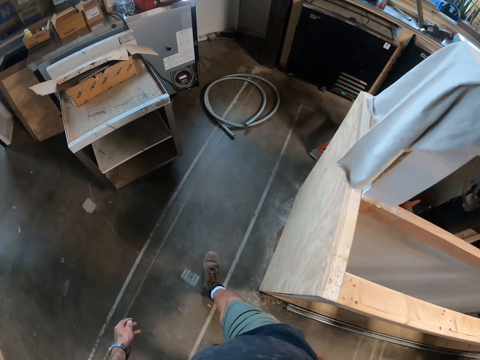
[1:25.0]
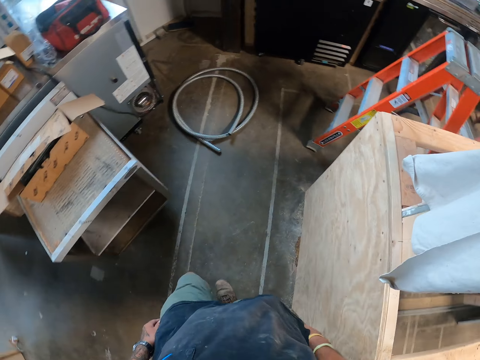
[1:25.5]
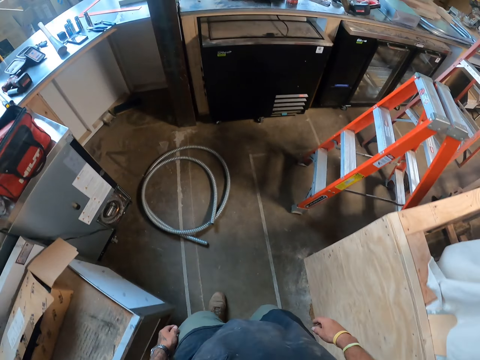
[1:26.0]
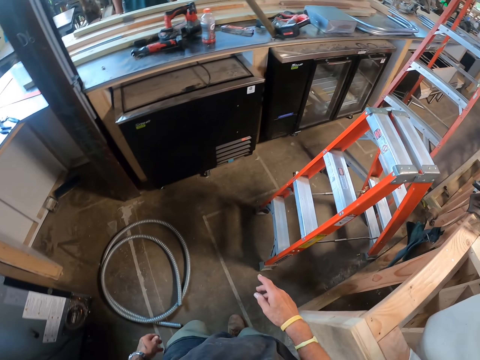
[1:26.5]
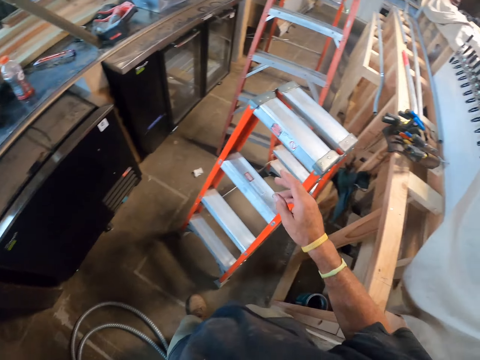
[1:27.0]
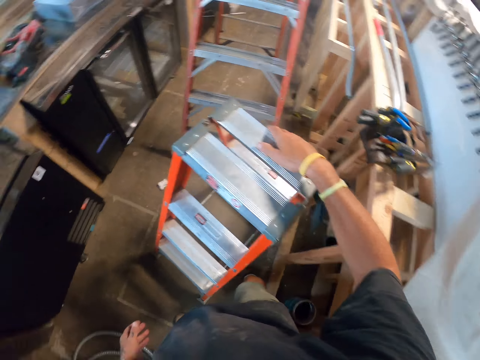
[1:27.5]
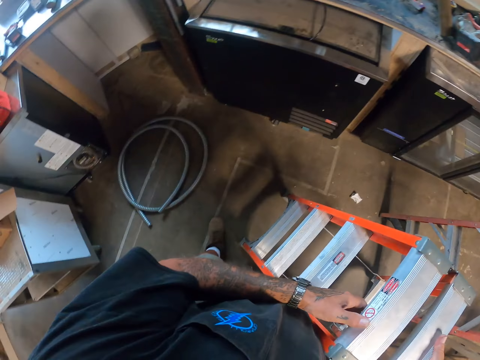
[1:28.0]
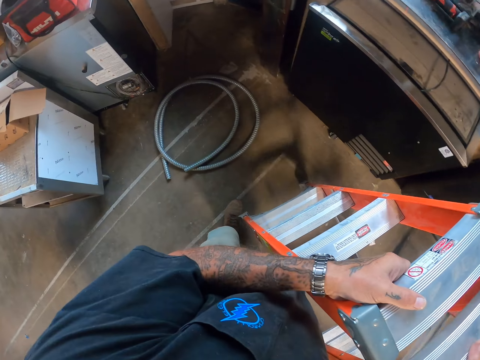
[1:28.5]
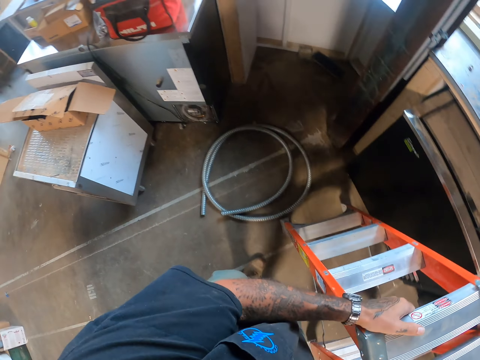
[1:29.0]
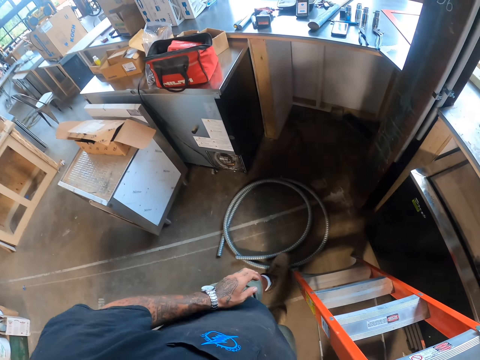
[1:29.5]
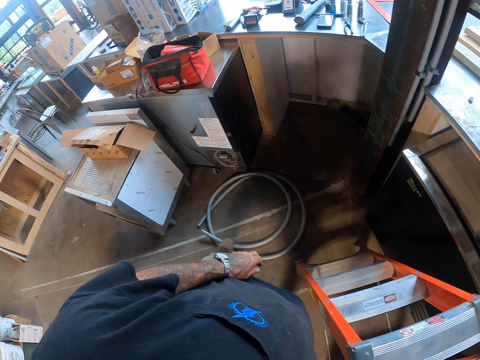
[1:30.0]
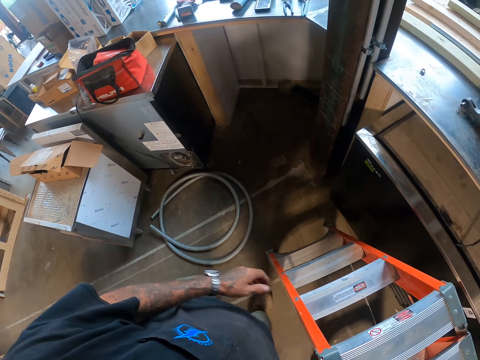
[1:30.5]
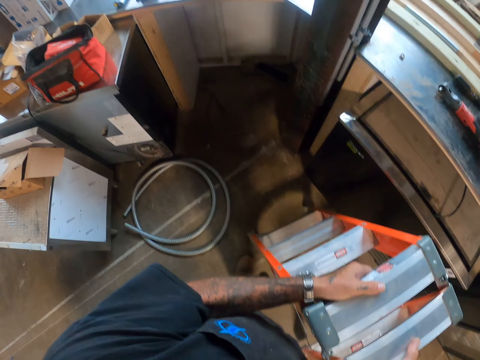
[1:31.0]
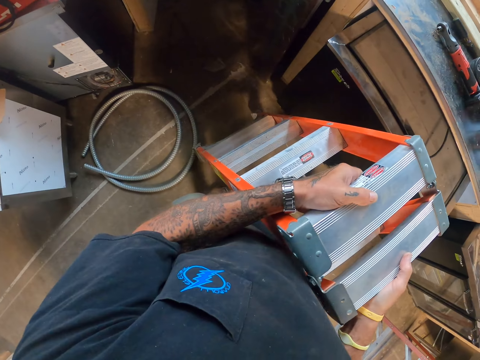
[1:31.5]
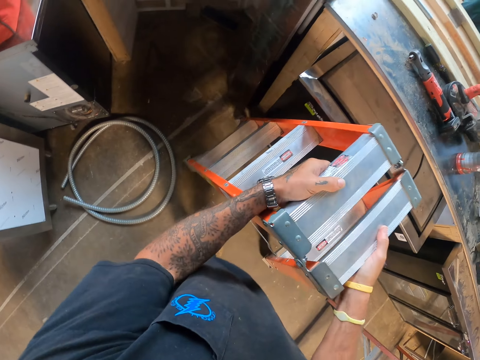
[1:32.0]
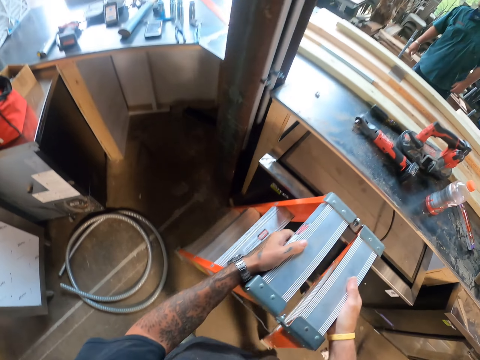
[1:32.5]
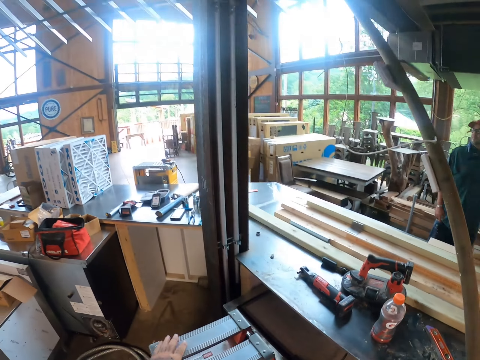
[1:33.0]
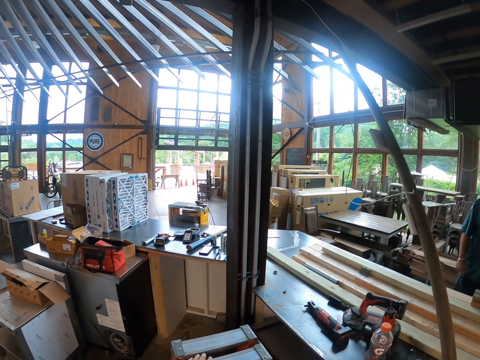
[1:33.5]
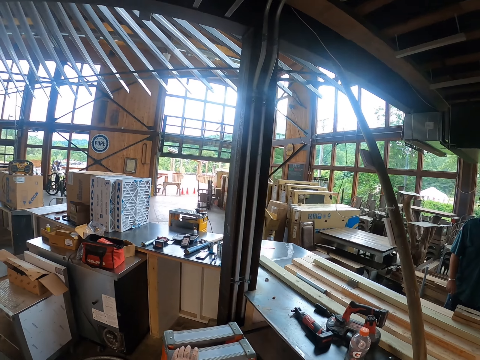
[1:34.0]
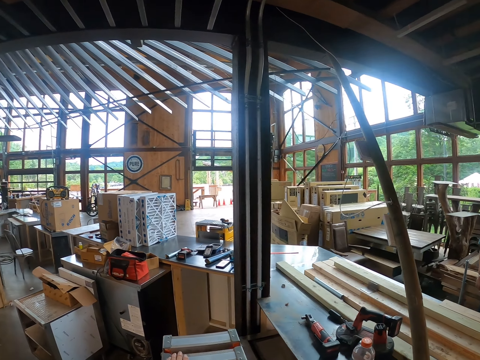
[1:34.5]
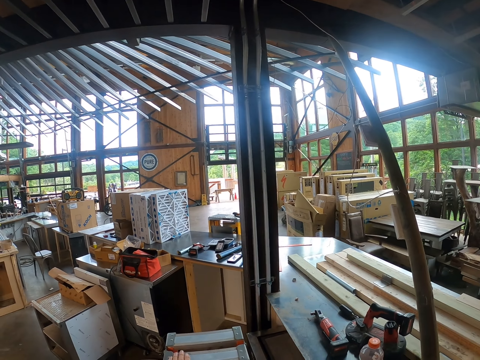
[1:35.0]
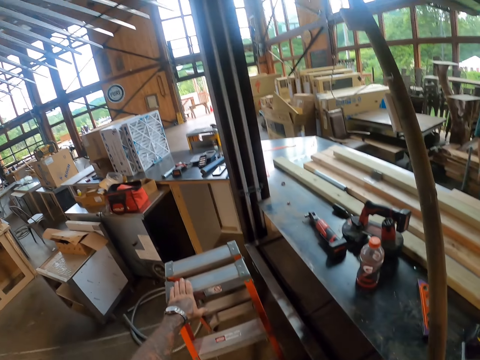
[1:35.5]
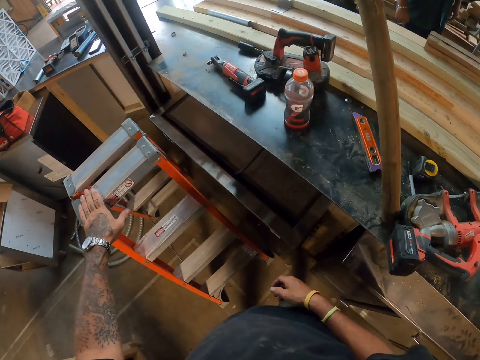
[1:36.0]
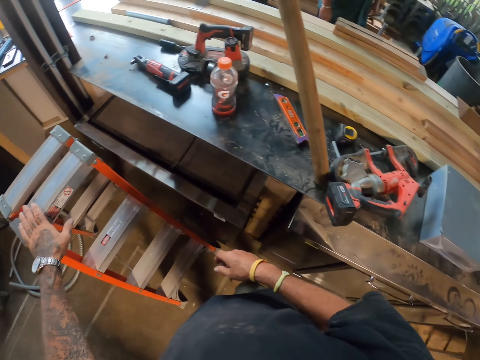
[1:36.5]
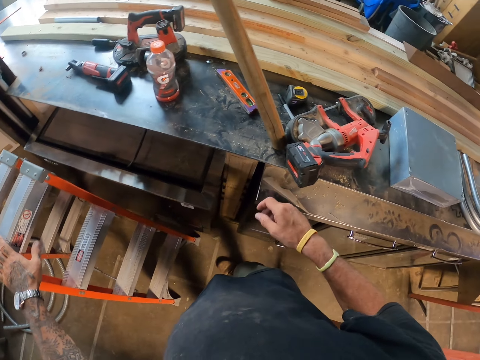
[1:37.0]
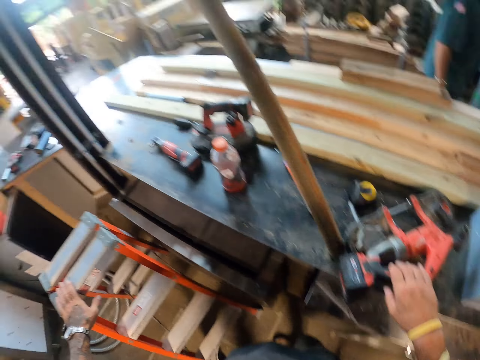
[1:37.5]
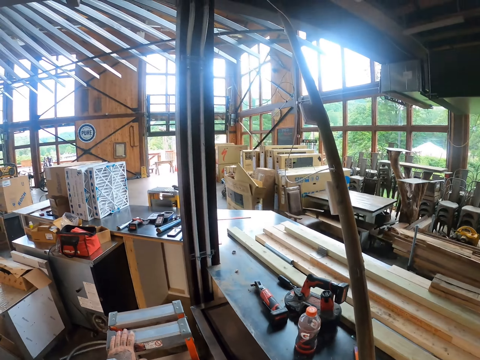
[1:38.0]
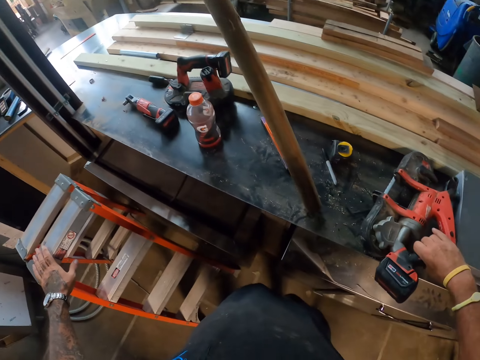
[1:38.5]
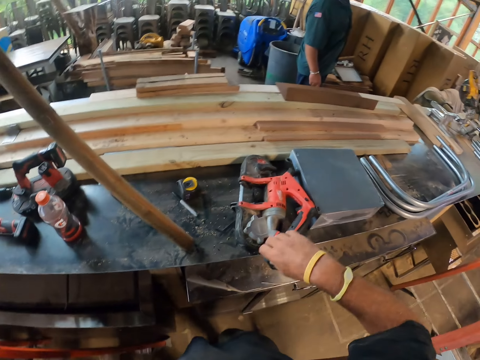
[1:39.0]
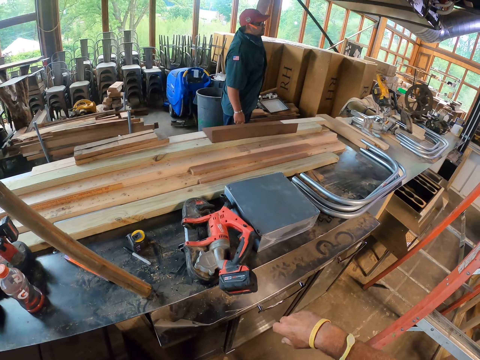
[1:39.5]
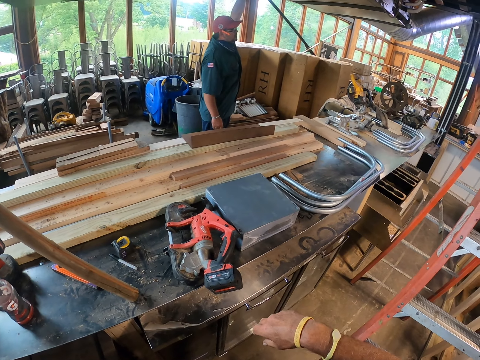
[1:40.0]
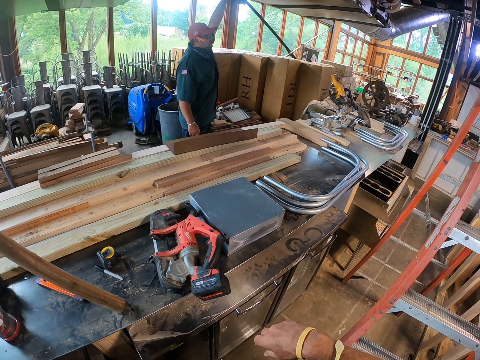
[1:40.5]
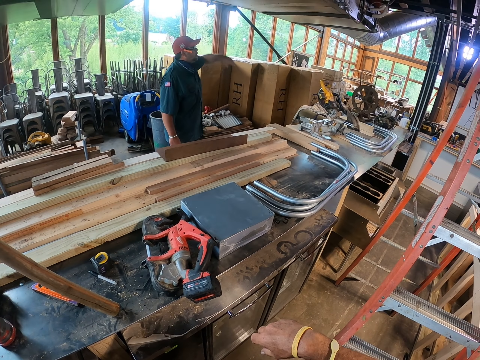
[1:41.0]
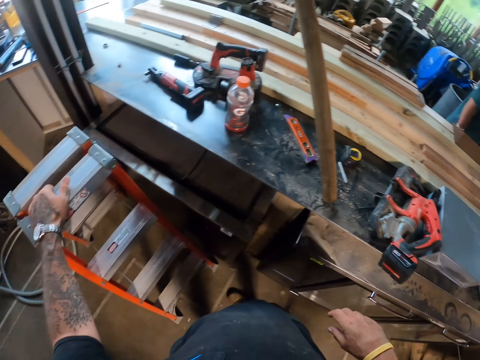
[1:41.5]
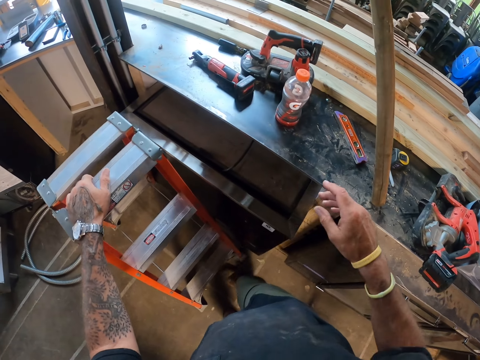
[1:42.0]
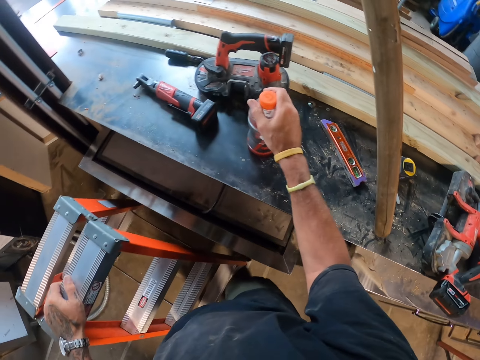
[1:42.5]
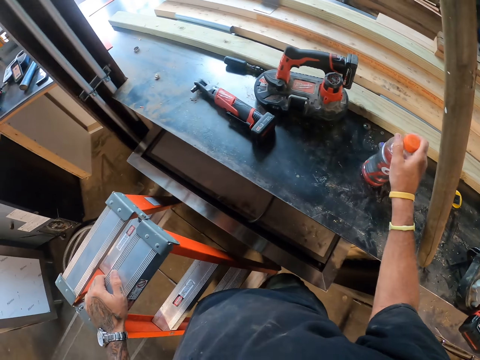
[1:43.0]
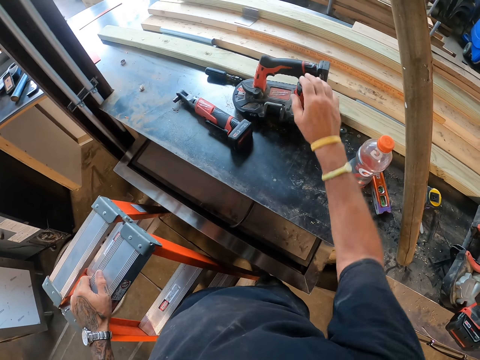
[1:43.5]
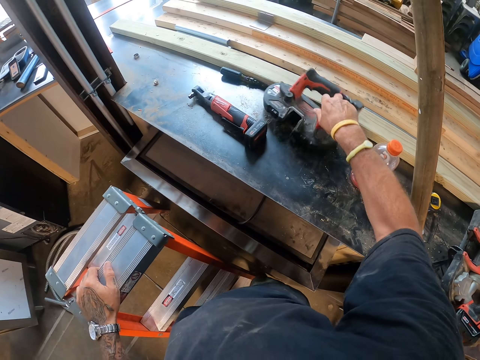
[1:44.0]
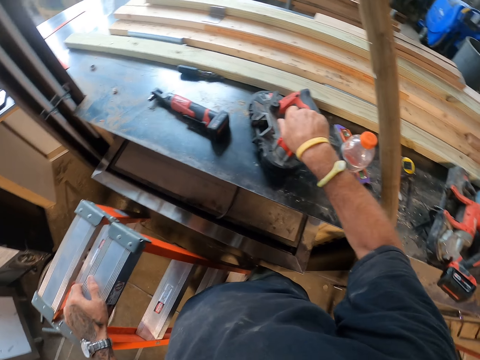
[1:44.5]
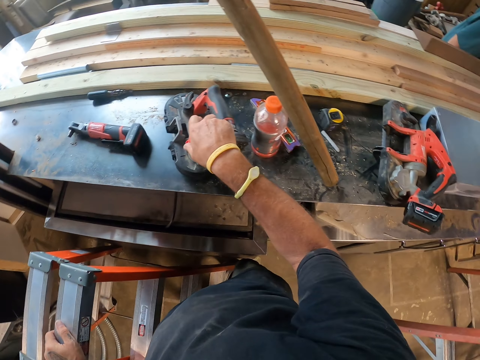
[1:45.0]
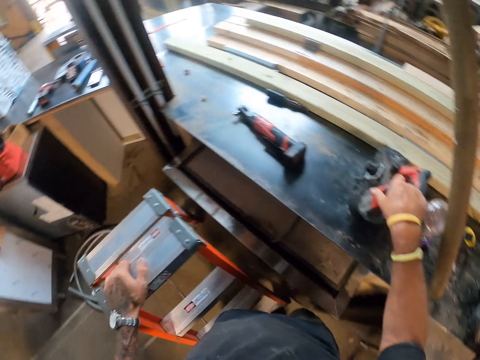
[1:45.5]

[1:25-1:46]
The camera wearer moves the ladder. They lift up the ladder. They push the pipe with the foot. They lift up the ladder. A man stands in the warehouse. The camera wearer holds the ladder. They pick up the push gun. The man holds something. The camera wearer moves the bottle across the table. They move the smoother across the table.

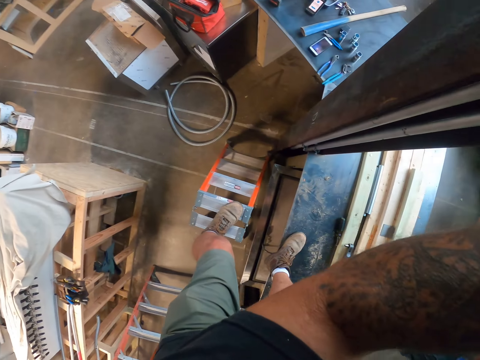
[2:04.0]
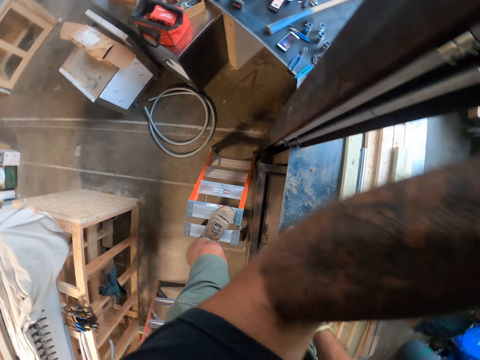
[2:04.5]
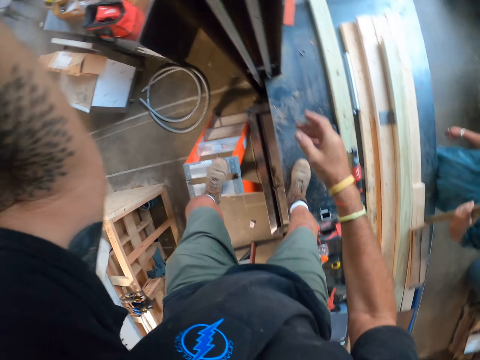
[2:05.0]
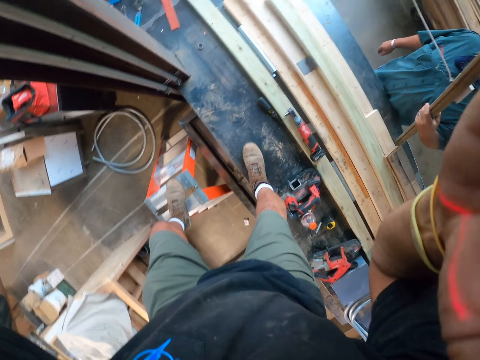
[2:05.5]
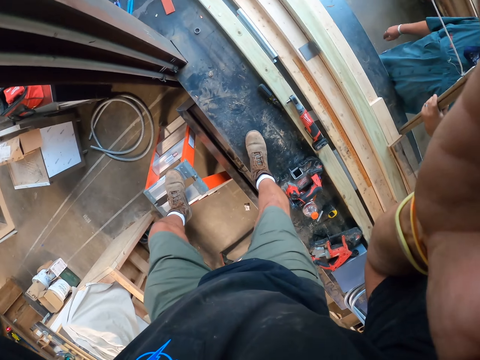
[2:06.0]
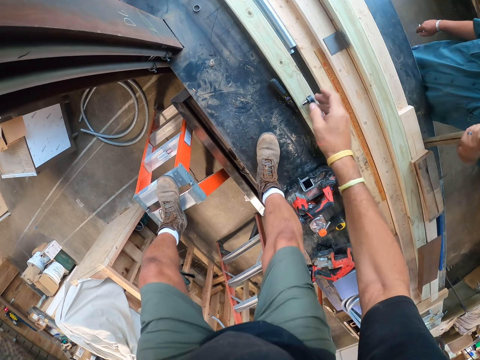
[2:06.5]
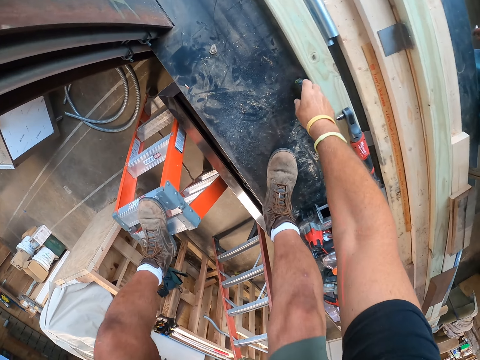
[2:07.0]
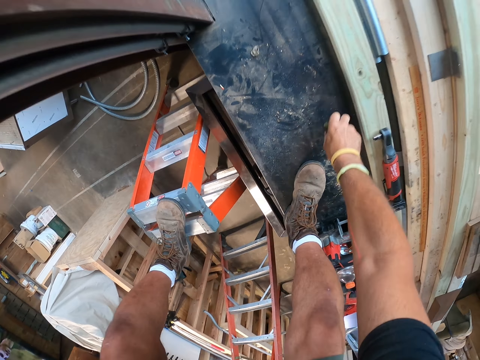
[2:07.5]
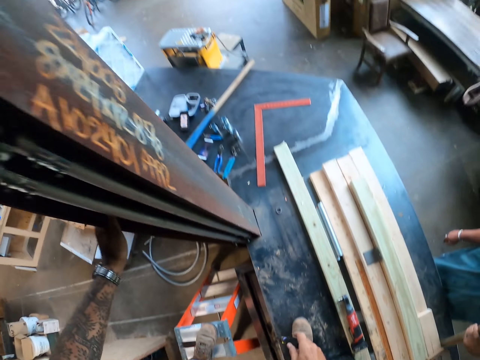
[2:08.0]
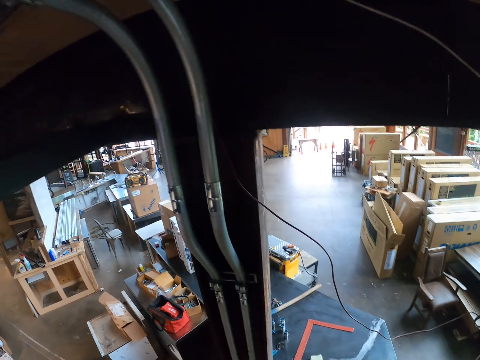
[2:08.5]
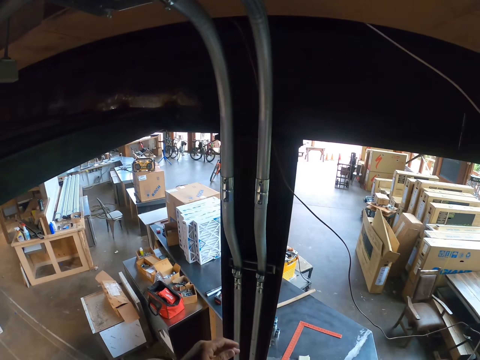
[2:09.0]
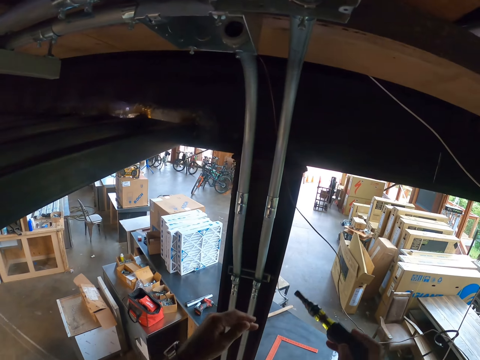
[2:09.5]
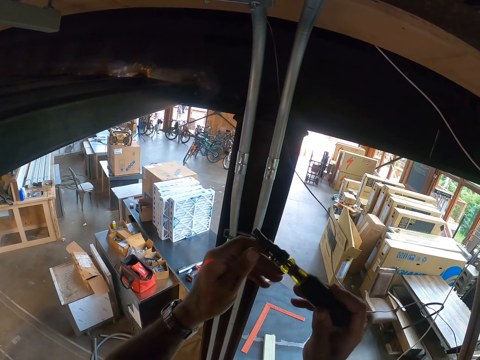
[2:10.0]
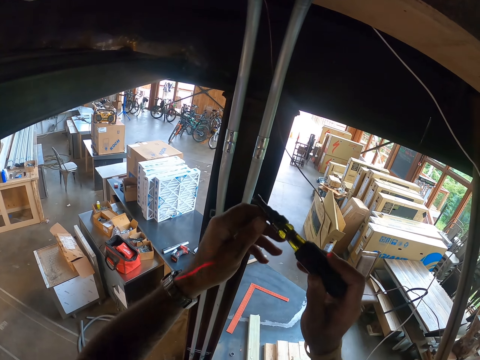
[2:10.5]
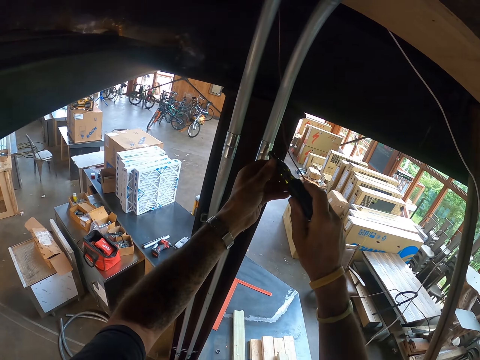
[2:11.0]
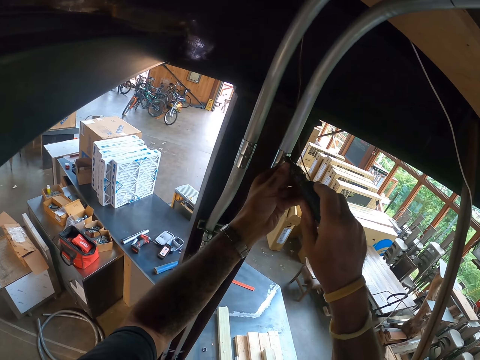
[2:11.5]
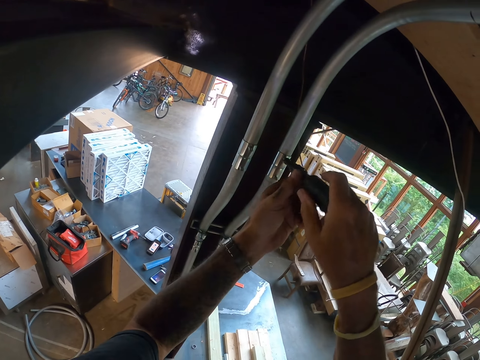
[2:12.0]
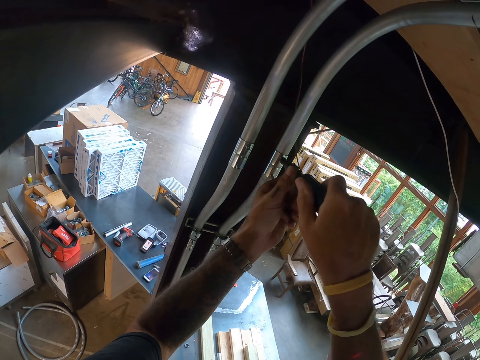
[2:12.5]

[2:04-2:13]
The camera wearer adjusts the camera. They pick up the screwdriver. They tighten the screws with the screwdriver.
